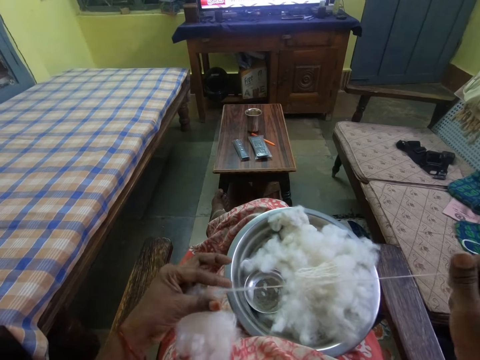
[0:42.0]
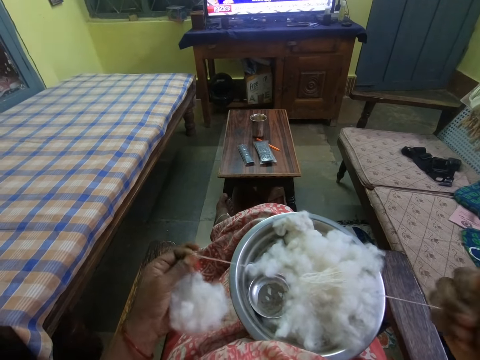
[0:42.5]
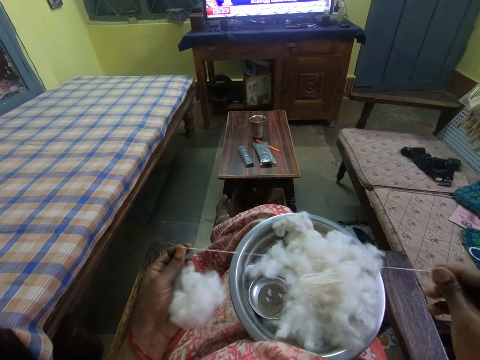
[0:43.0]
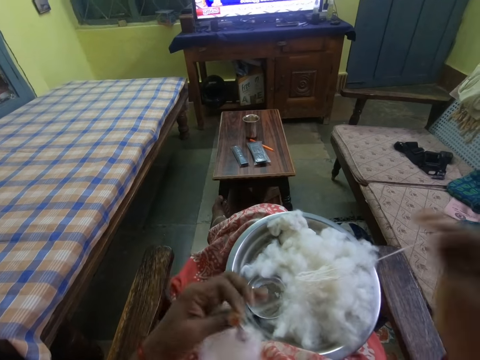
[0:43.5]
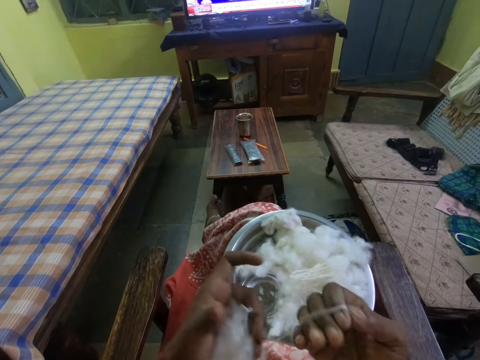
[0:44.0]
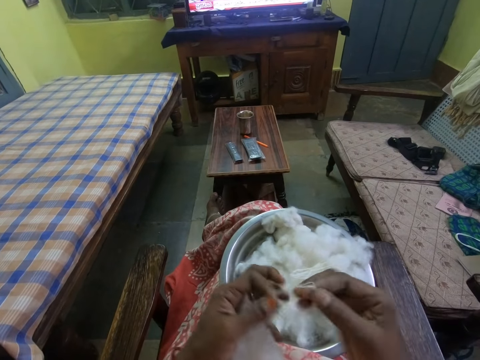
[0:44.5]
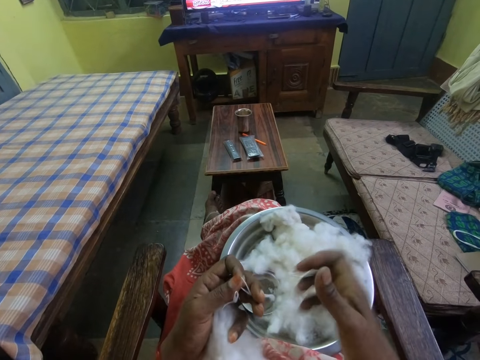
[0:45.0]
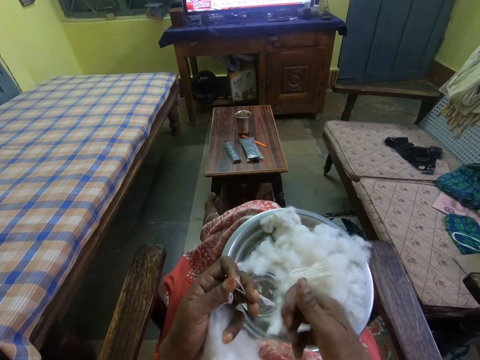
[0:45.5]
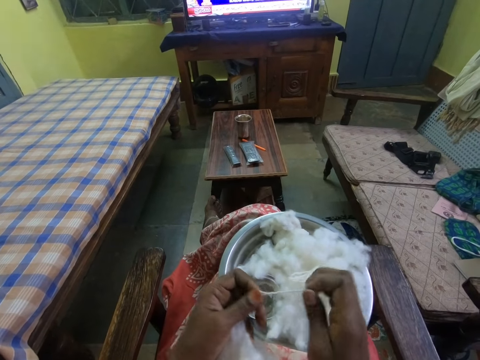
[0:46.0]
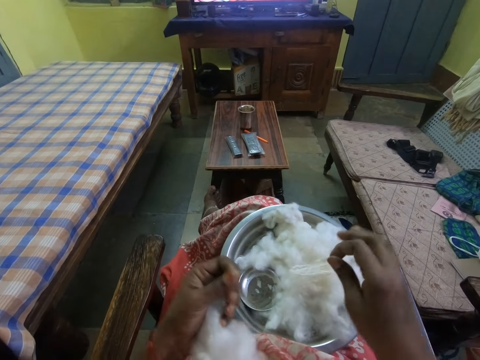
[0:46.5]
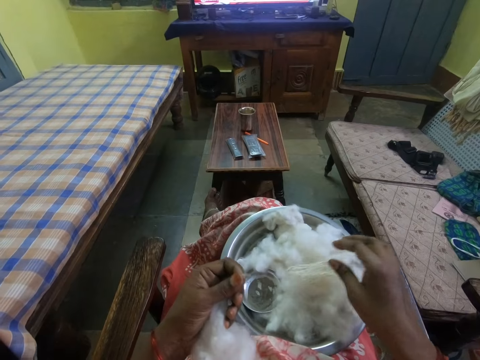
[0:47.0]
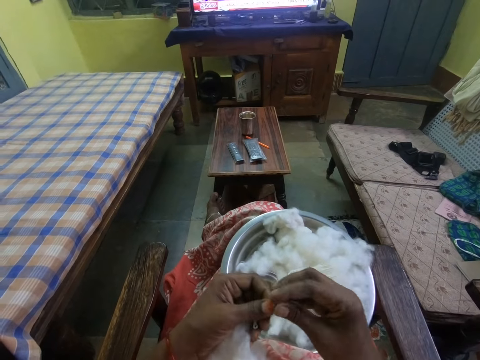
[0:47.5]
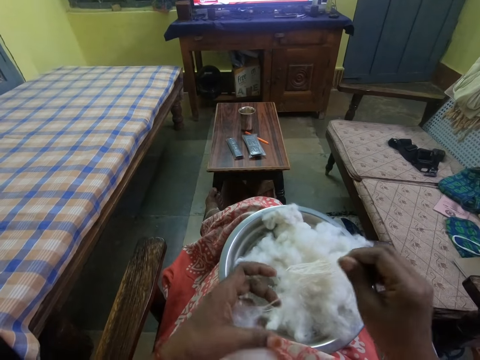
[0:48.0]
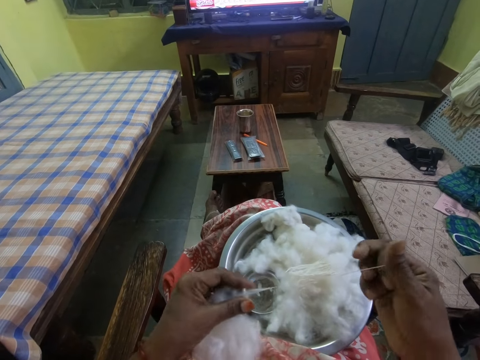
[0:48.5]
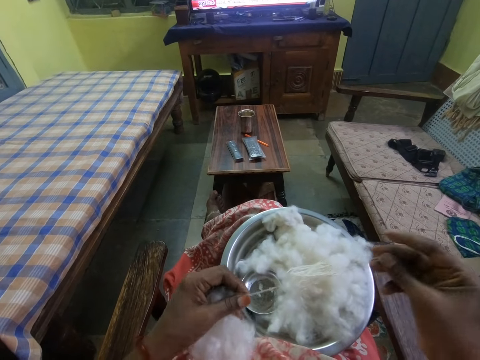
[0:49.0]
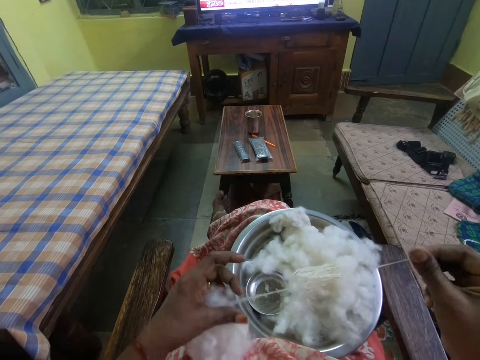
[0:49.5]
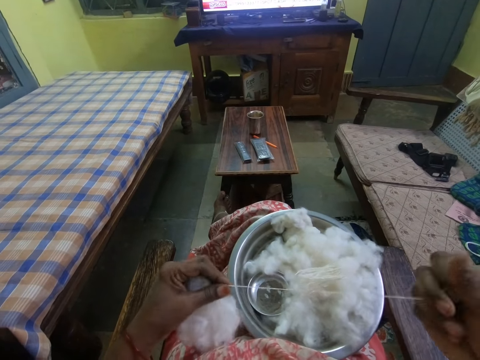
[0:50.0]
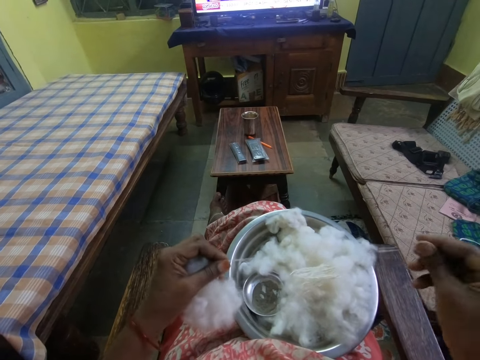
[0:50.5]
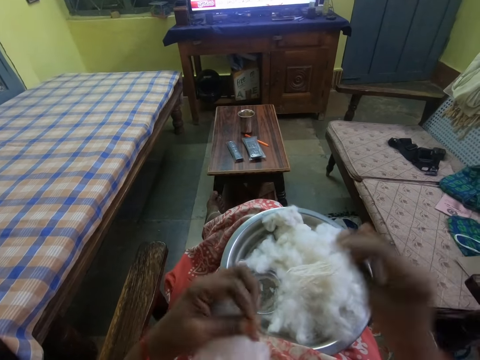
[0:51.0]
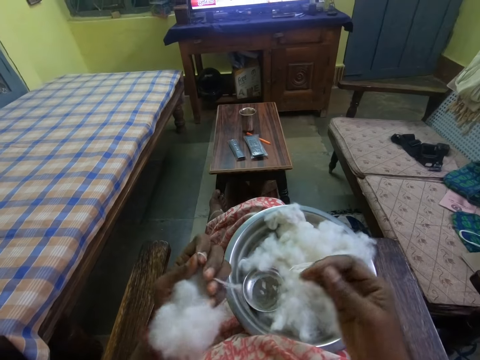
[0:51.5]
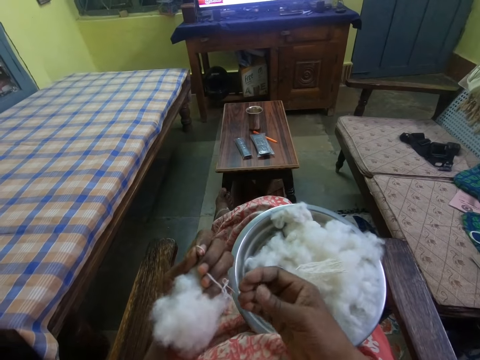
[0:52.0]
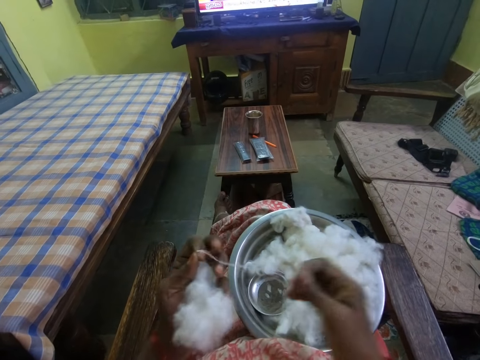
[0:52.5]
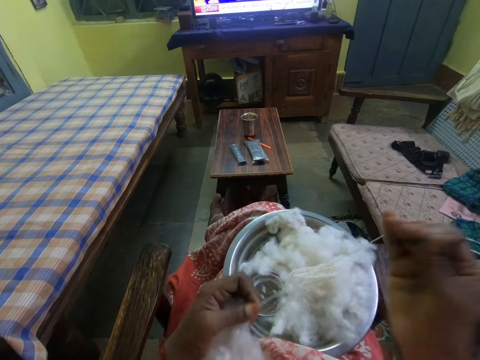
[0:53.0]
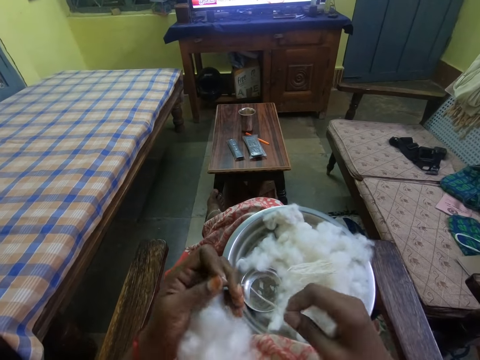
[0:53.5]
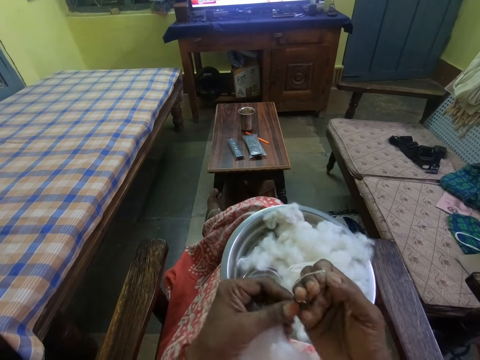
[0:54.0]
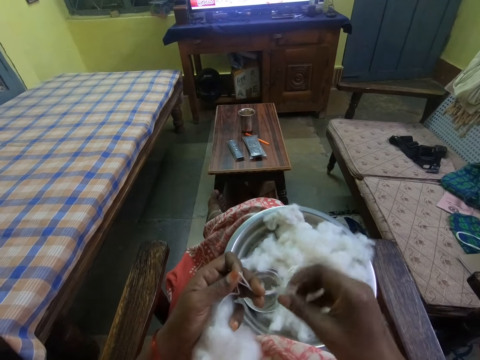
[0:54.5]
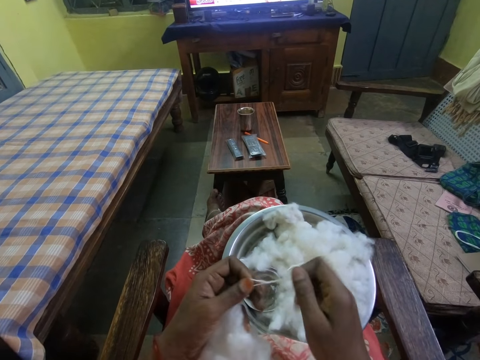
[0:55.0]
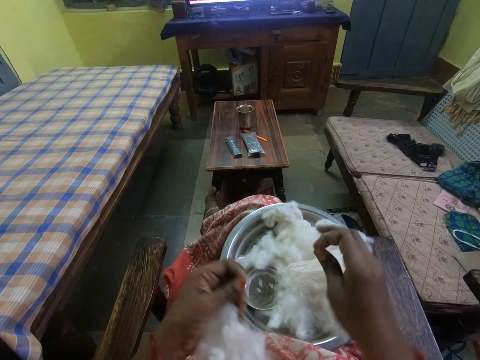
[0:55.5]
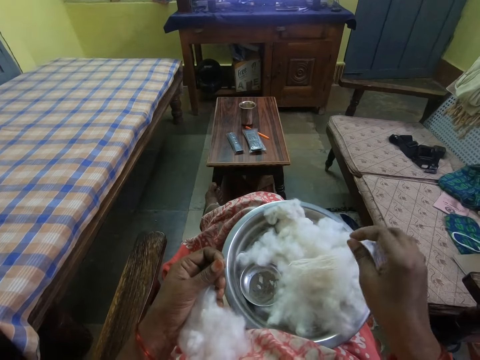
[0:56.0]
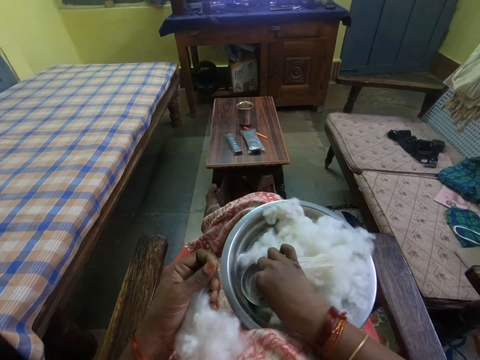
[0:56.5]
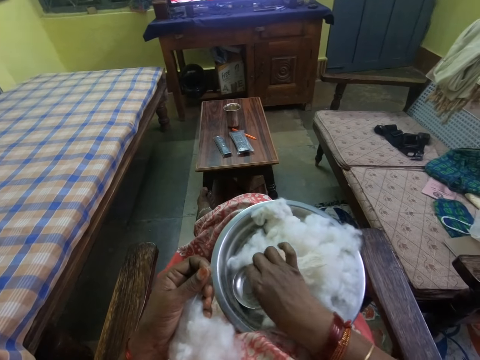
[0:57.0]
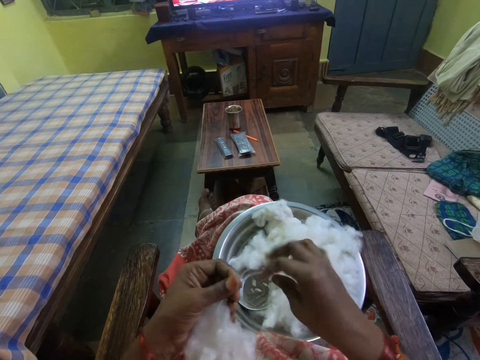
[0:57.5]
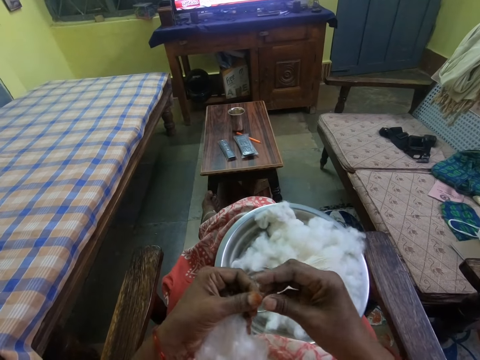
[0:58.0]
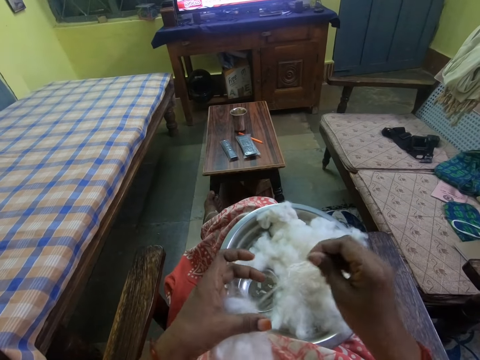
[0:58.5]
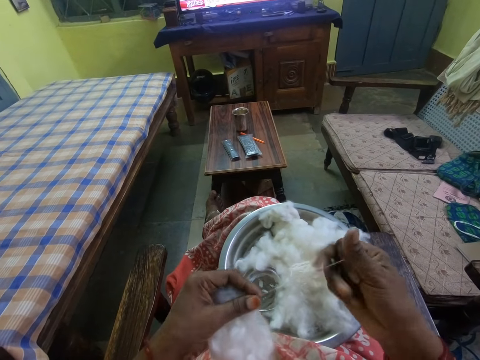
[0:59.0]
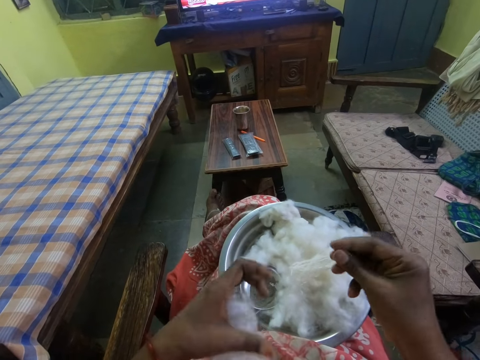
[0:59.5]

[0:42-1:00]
The camera wearer folds a thread on the right hand. They remove the thread from the right hand. They twist the thread, cut the thread and put the thread on the bowl. They pull the thread from the cotton wool. They fold the thread on the right hand. They hold the thread. They fold the thread on the right hand. They remove the thread from the right hand. They hold the thread, cut the thread and put the thread on the bowl. They touch something on the bowl. They pull the thread on the right hand.

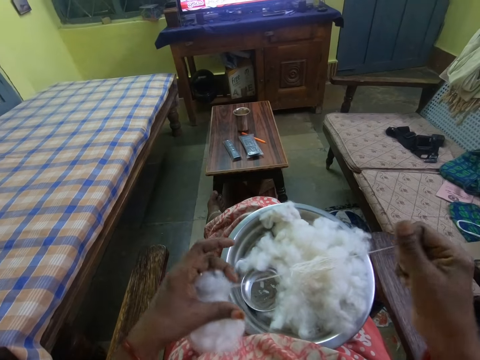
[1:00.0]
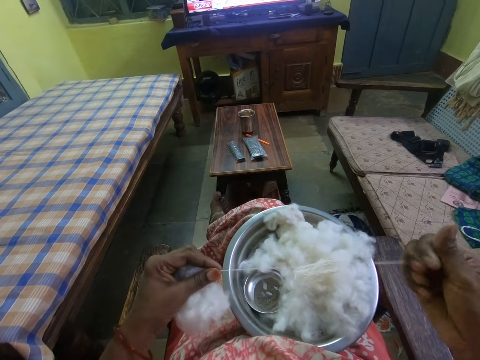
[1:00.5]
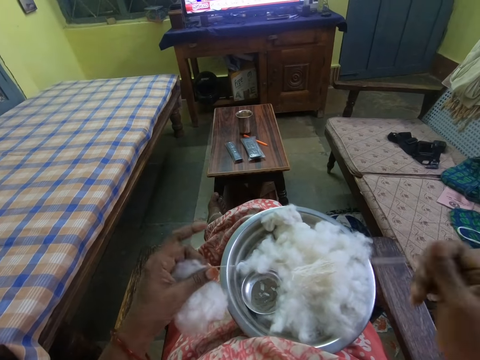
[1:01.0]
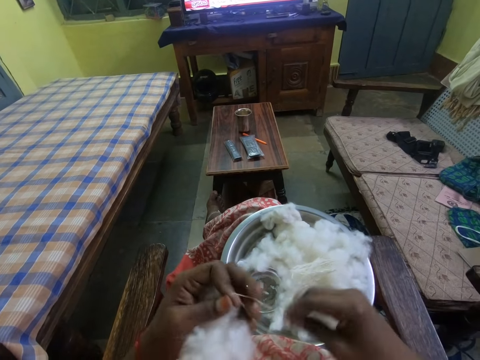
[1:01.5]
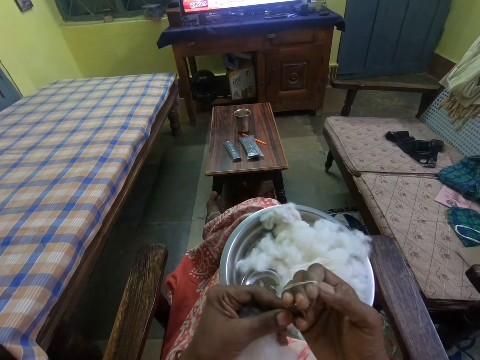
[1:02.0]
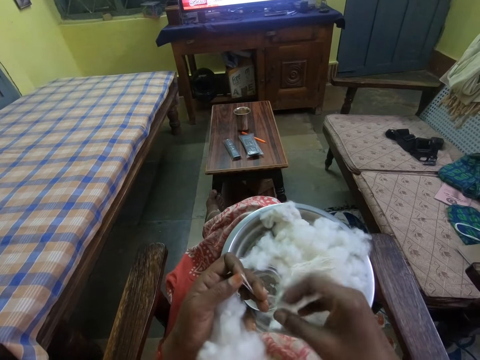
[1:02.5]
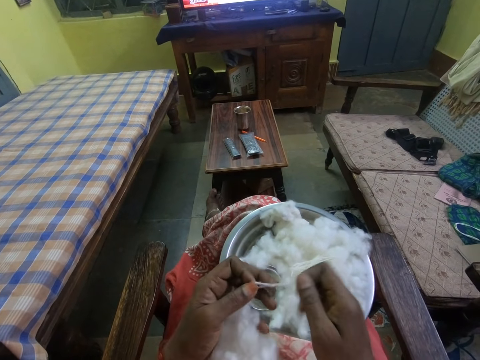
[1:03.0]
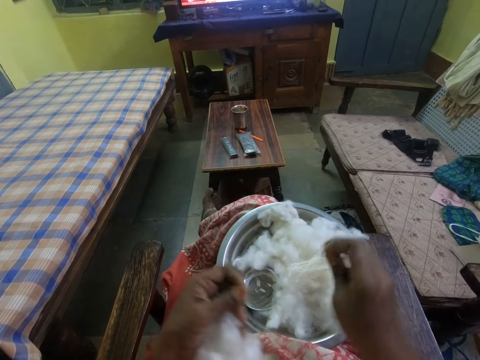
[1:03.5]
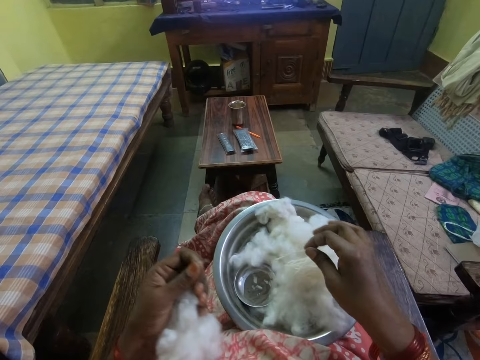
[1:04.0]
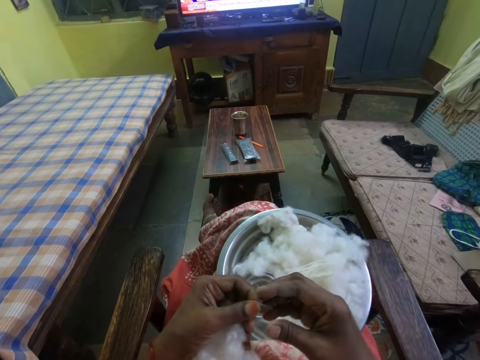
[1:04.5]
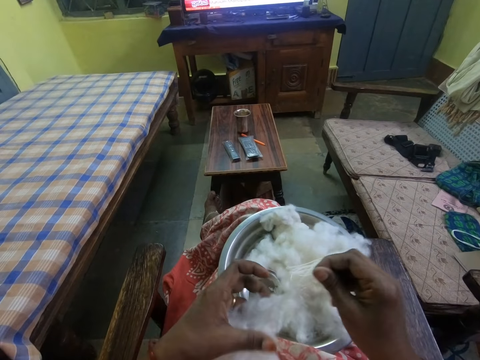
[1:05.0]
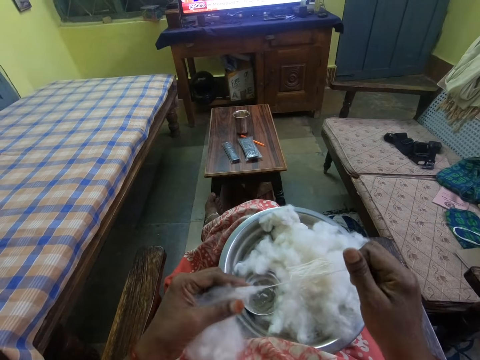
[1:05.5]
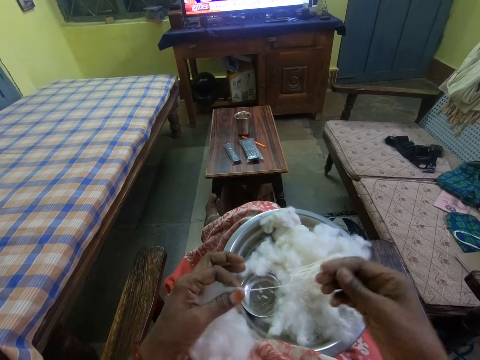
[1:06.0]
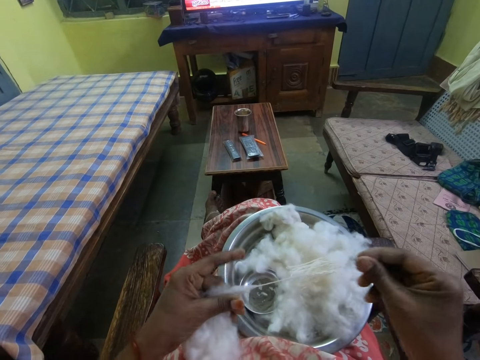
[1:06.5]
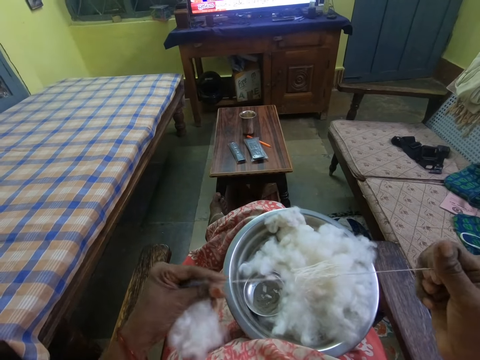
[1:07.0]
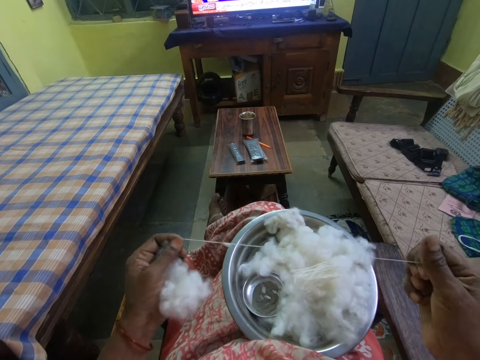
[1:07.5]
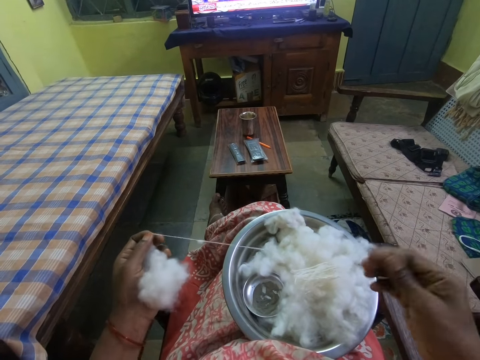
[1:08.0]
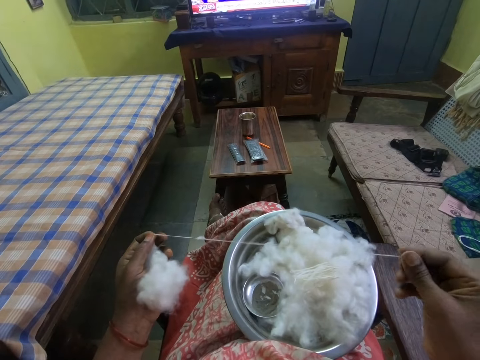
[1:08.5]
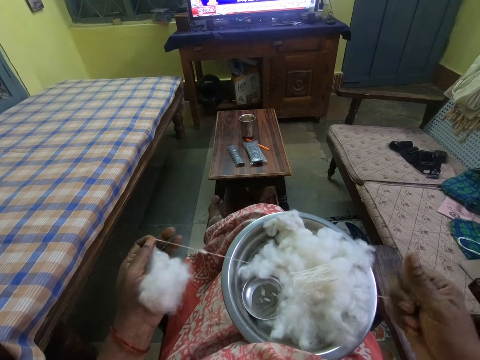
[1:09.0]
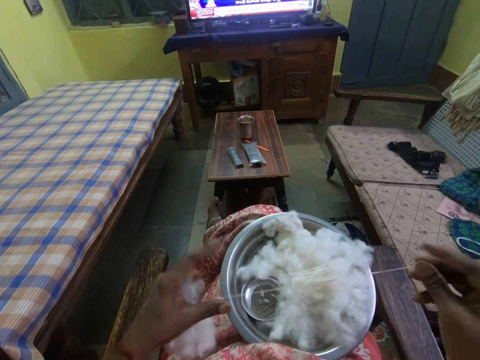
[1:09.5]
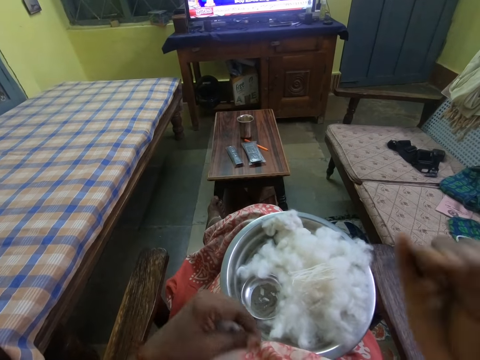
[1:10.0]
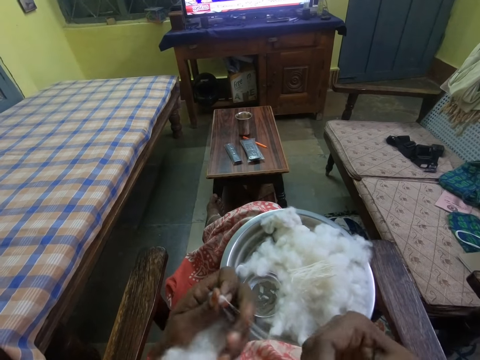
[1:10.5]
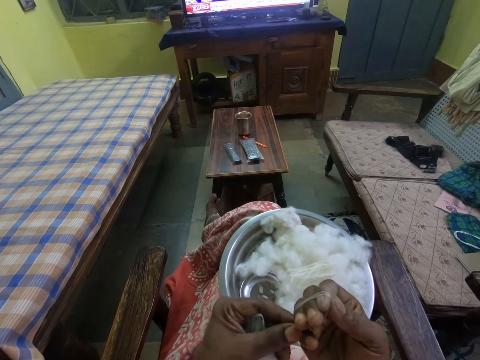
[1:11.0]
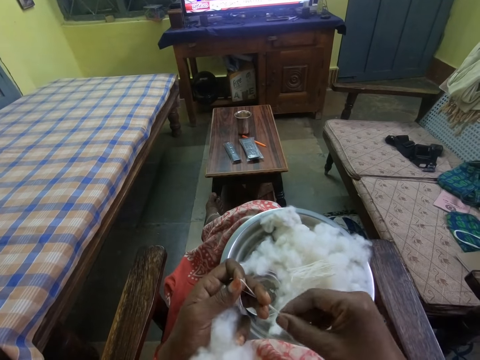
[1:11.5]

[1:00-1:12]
The camera wearer folds a thread on the right hand. They cut the thread and put the thread on the bowl. They pull the thread from the cotton wool. They fold the thread on the right hand and remove the thread from the right hand.
